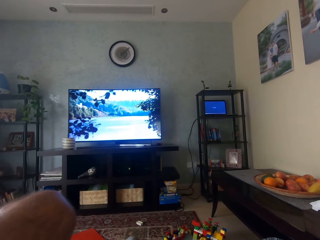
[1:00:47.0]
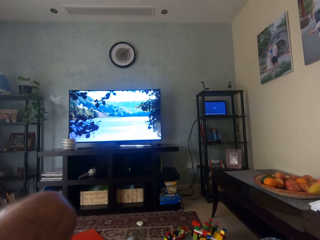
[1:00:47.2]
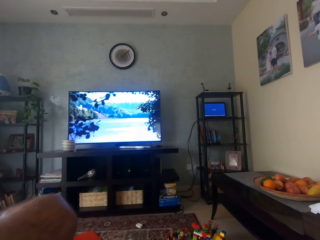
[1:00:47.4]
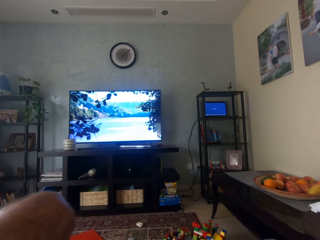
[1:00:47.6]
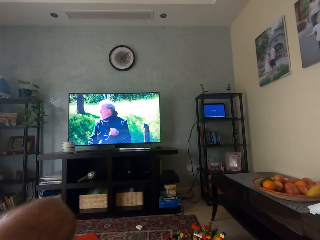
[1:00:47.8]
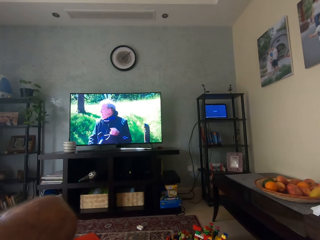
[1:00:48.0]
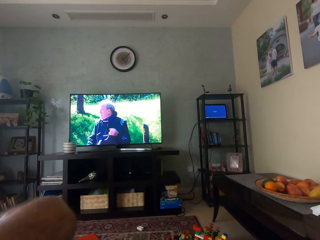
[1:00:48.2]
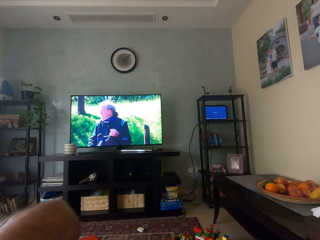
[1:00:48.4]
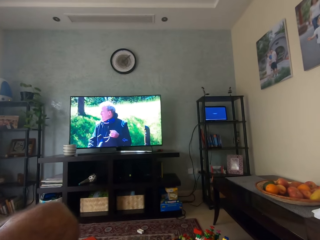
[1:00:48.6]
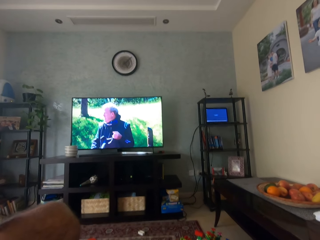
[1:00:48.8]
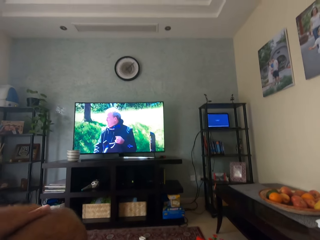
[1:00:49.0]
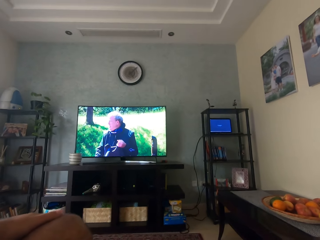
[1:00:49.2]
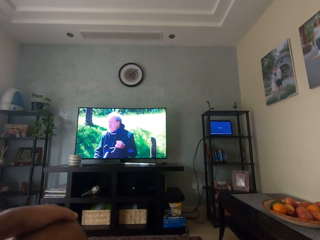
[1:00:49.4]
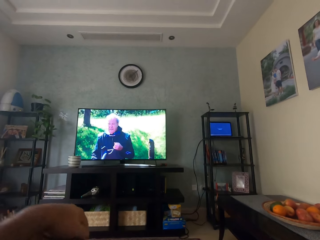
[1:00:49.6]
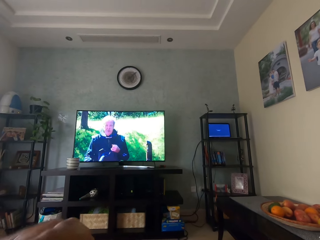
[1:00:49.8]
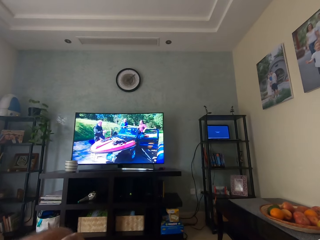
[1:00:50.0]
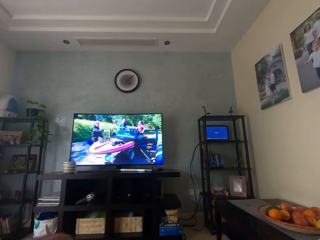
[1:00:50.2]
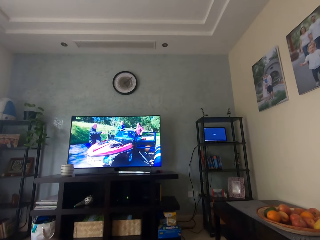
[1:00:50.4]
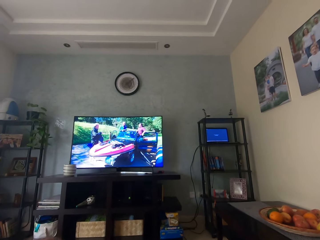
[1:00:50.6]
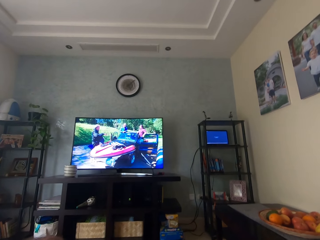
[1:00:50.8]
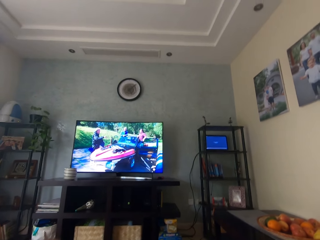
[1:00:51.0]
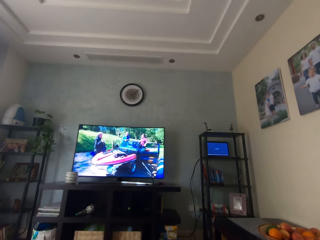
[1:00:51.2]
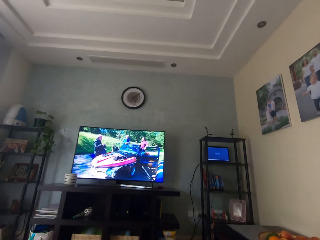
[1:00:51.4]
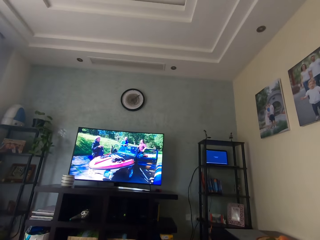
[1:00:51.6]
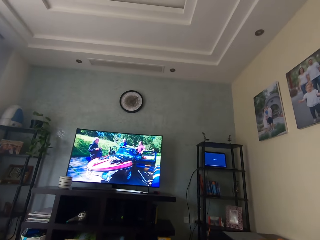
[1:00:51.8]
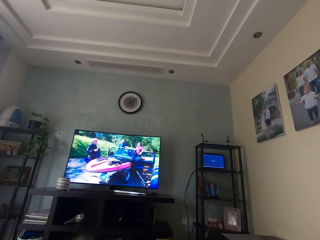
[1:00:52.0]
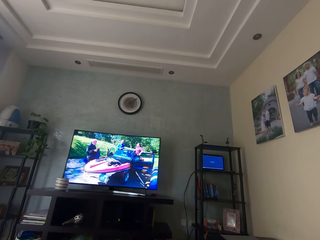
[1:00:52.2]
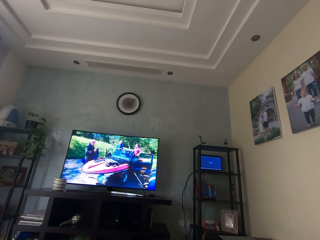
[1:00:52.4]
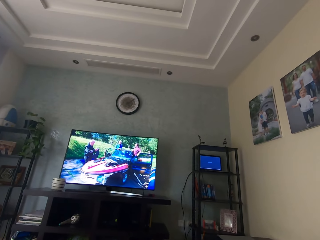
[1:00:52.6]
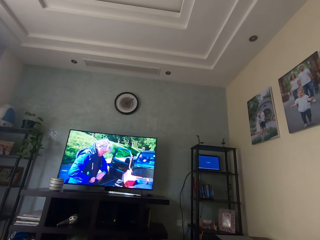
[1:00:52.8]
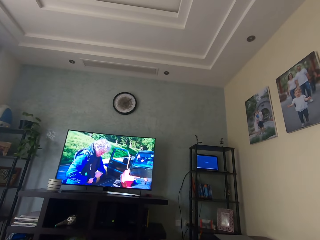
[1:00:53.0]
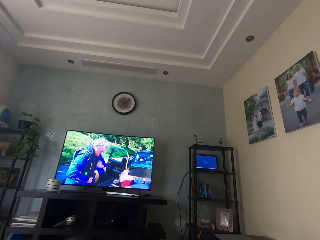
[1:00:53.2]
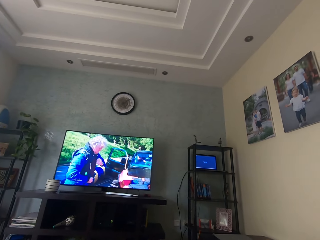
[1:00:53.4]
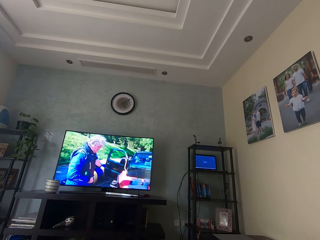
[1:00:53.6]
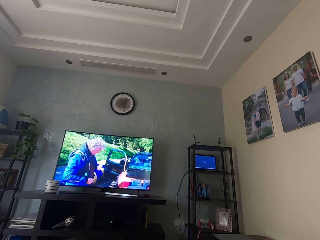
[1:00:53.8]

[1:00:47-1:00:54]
The camera wearer caresses his left leg with his left hand.

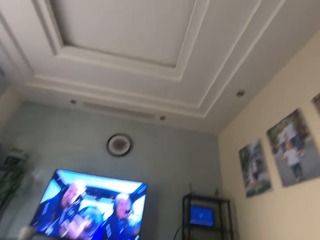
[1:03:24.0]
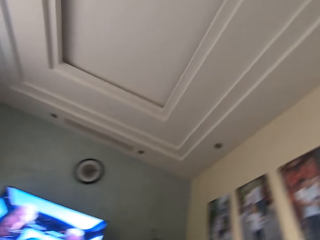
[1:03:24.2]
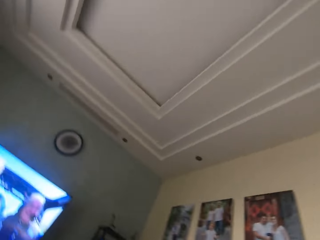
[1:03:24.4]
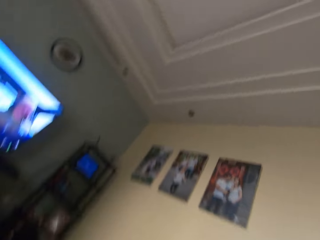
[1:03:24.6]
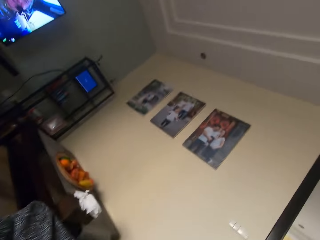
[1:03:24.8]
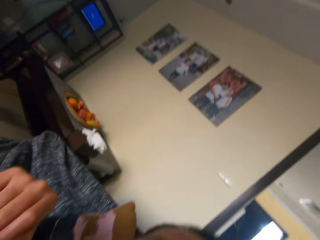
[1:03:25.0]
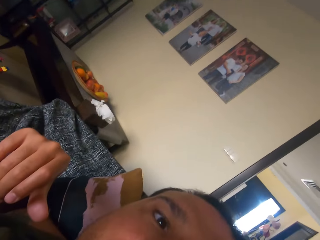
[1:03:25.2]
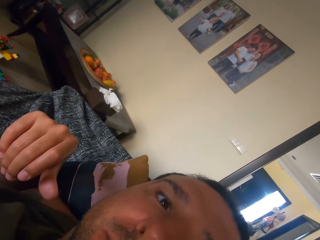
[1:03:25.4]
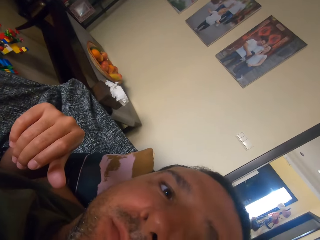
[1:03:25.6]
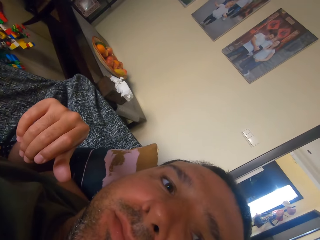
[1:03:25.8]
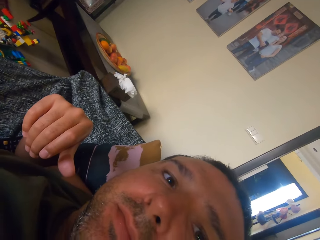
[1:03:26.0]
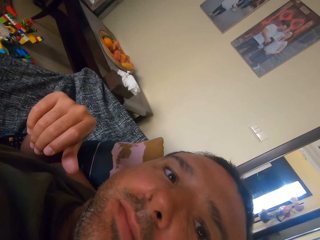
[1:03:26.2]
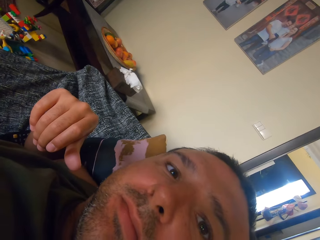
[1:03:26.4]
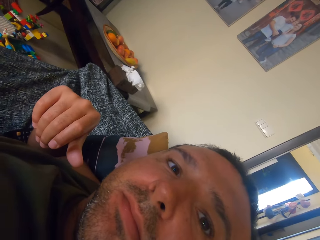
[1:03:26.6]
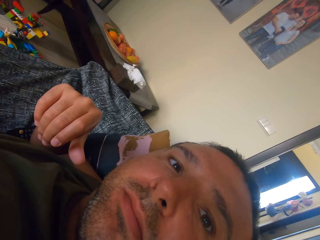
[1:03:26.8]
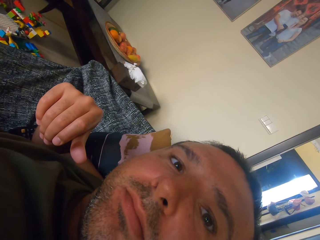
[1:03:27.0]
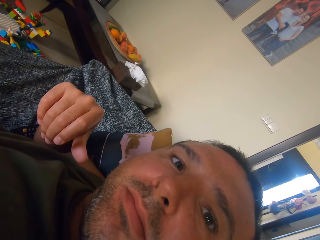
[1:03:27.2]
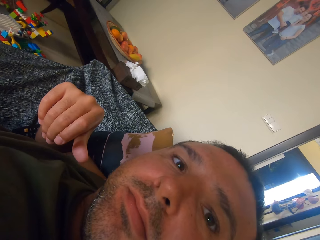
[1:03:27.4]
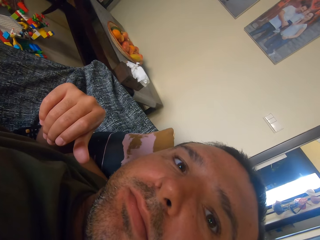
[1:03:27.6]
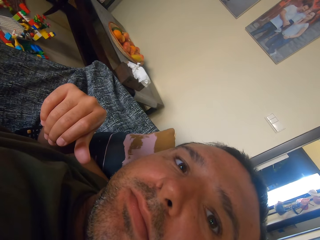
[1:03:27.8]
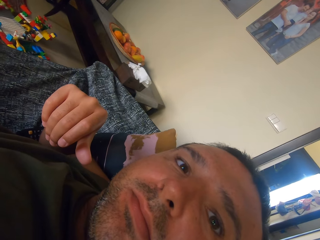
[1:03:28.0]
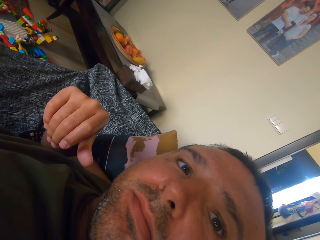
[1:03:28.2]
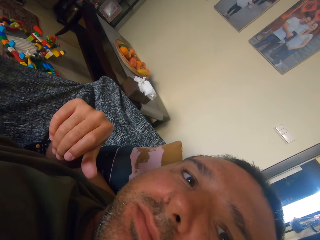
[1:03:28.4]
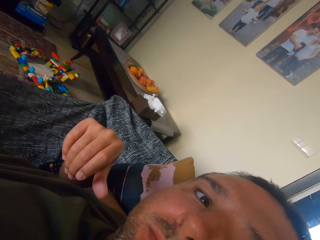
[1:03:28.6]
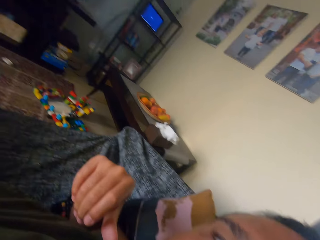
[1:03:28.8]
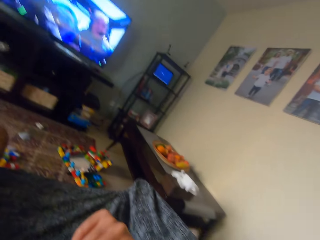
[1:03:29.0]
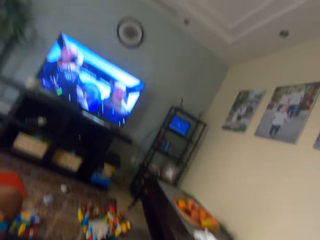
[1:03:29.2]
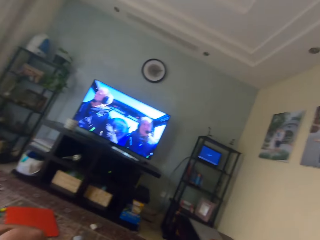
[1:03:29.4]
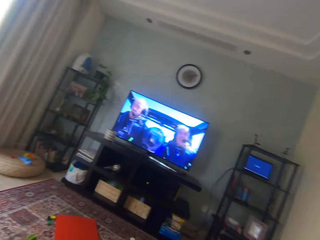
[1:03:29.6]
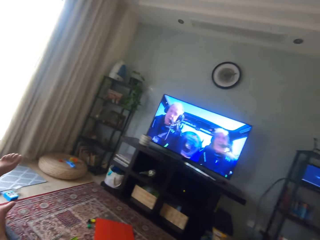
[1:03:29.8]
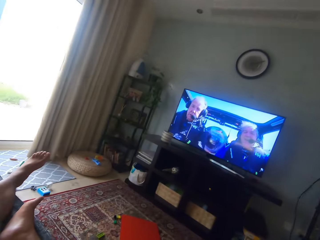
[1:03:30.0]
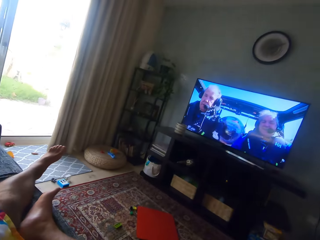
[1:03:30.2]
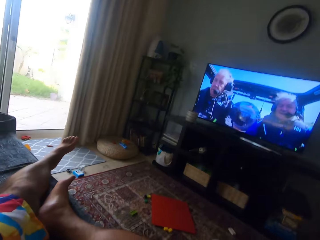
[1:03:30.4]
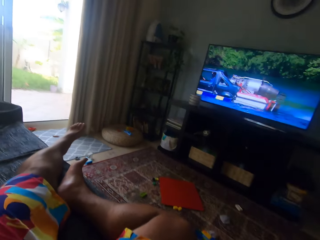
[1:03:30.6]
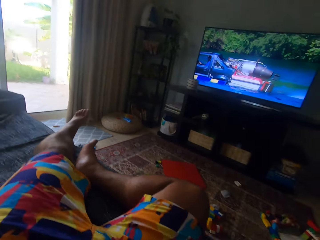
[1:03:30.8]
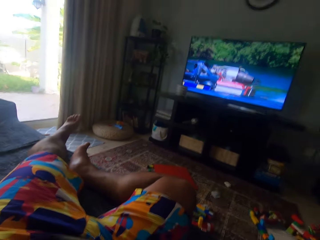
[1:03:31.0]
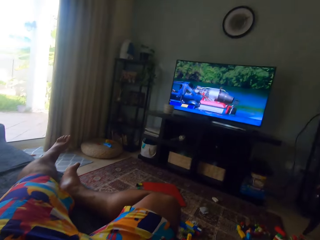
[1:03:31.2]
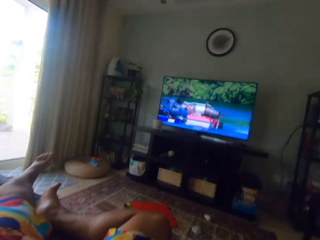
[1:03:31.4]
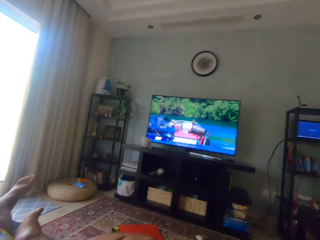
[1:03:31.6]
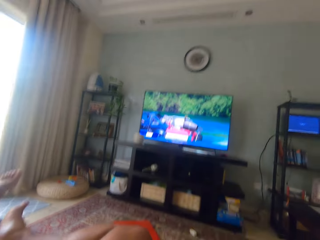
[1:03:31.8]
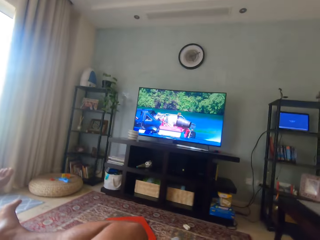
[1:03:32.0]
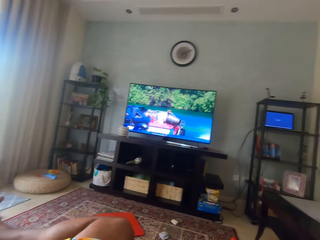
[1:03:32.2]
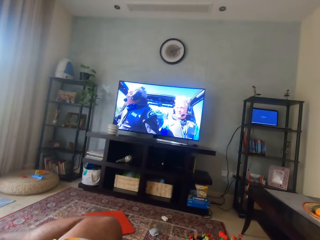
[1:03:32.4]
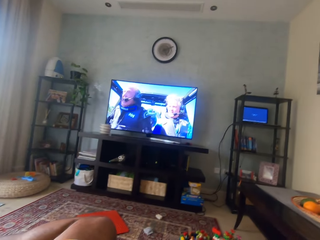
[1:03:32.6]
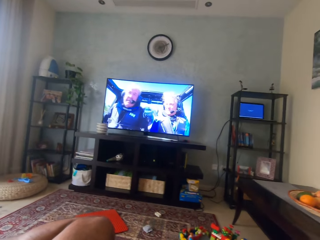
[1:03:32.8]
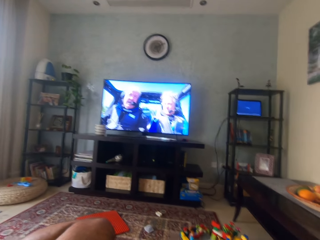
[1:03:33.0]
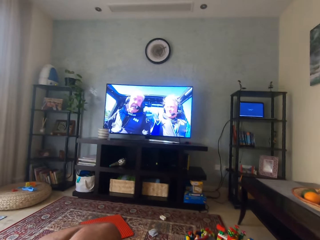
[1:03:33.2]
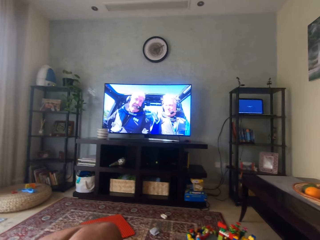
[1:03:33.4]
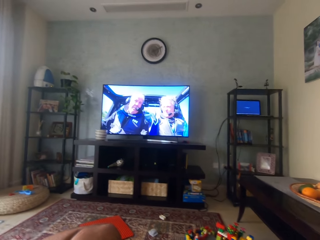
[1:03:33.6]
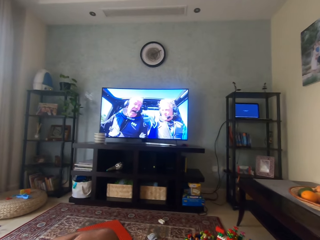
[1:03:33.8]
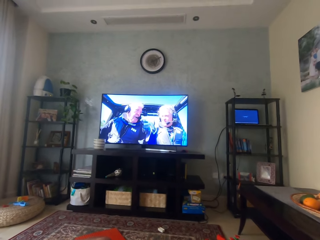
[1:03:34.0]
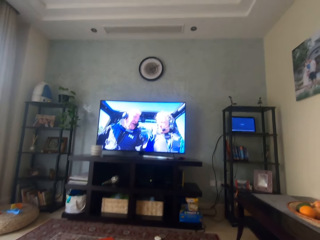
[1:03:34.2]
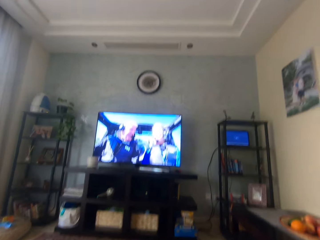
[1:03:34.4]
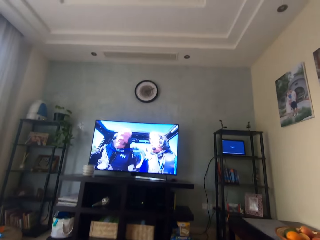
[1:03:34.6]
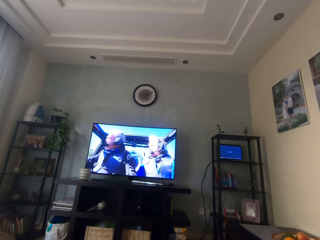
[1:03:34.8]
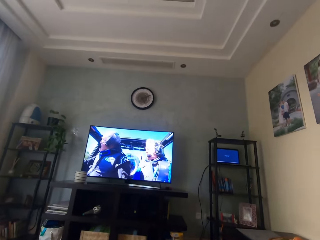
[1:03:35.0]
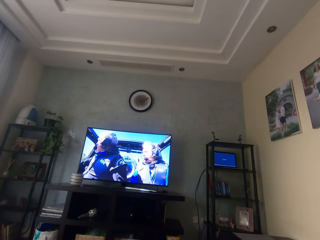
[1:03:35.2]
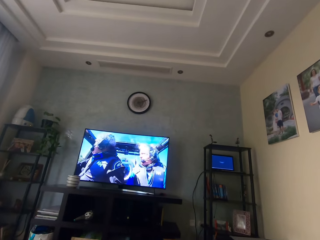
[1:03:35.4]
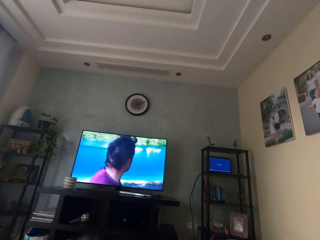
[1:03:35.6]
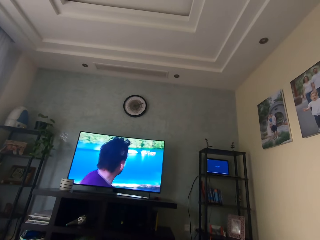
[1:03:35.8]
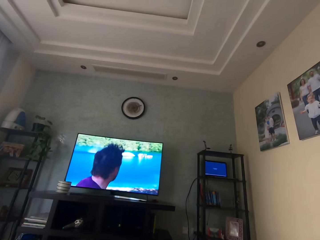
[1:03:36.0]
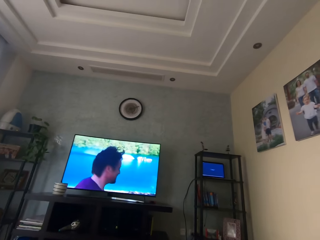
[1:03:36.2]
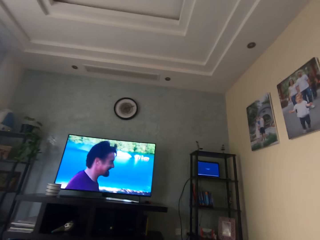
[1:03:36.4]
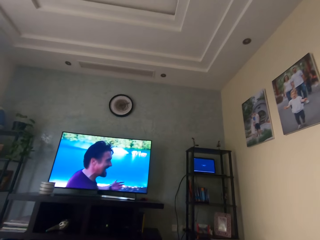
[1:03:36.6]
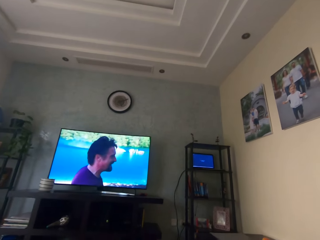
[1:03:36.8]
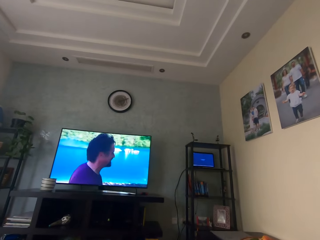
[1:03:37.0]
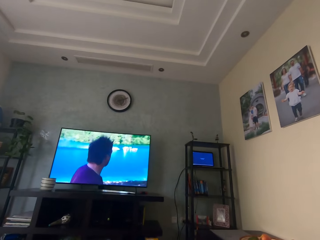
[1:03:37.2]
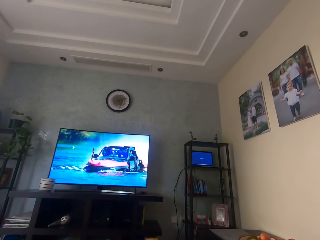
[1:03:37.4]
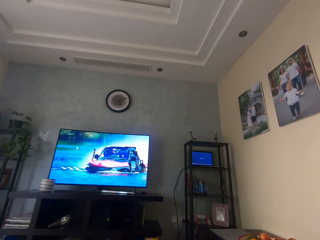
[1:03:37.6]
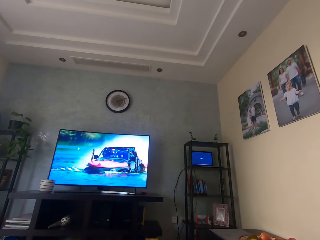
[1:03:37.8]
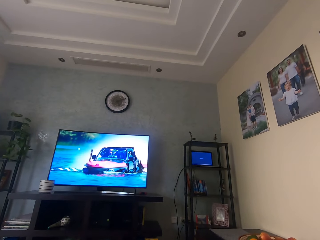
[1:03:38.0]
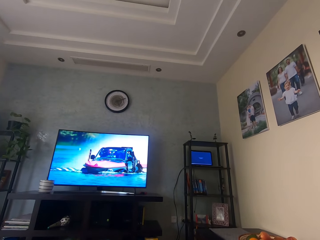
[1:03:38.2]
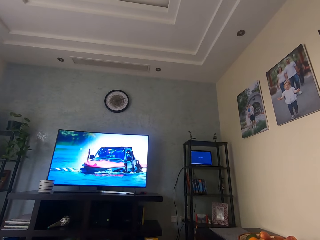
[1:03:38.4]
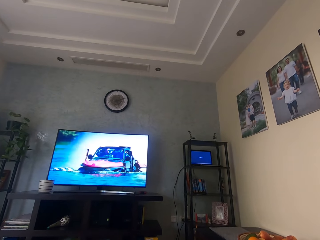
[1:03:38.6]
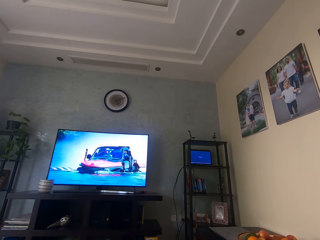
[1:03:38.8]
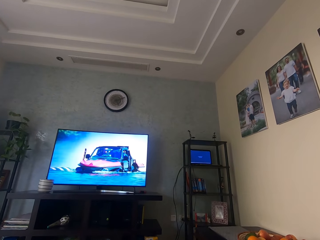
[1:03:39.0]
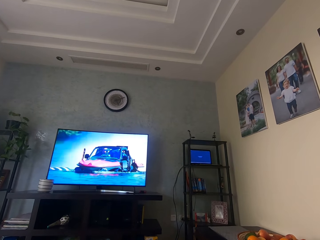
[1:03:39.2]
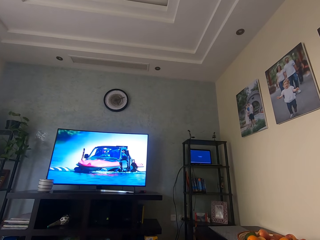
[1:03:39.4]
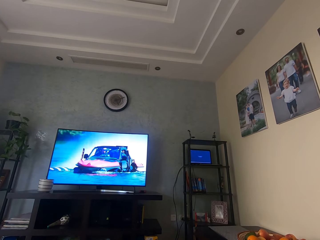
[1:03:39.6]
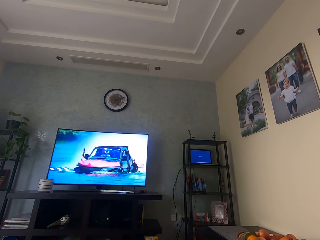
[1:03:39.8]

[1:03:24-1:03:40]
The camera wearer switches the camera to his face. He adjusts the camera on his head with his left hand. He switches the camera towards the television.
